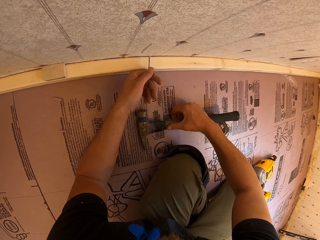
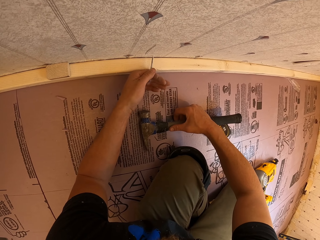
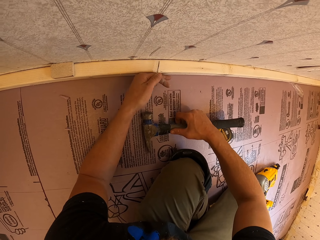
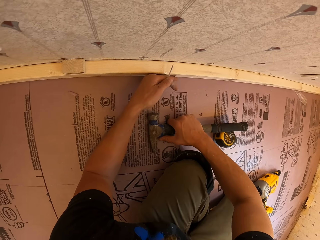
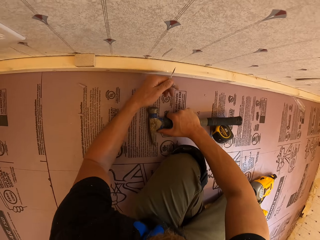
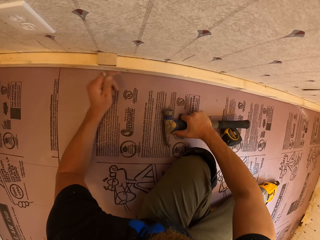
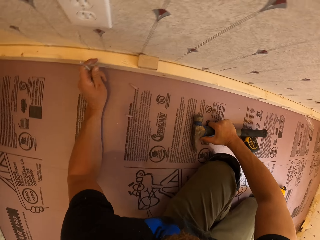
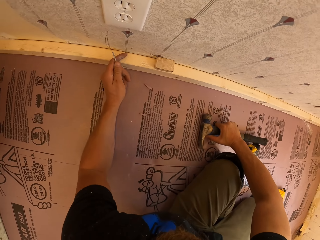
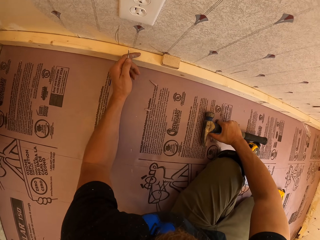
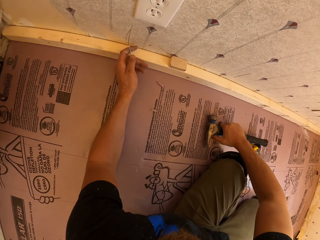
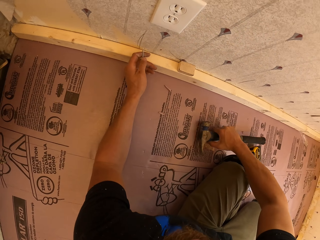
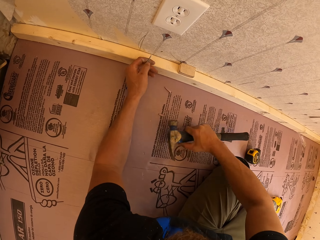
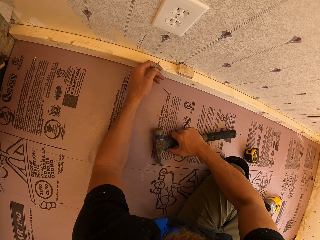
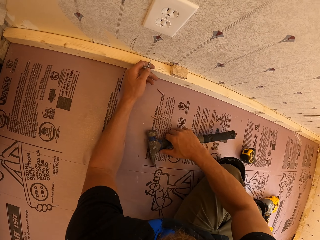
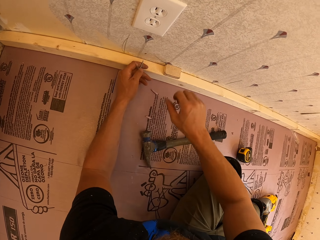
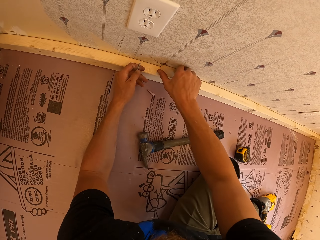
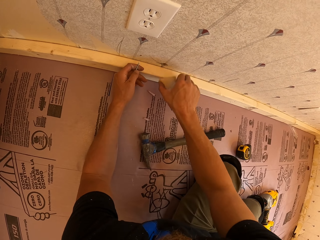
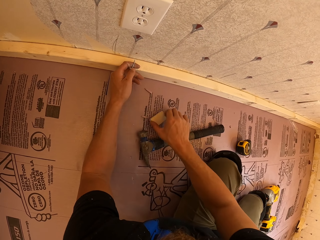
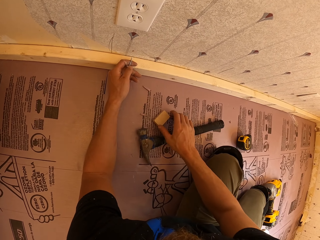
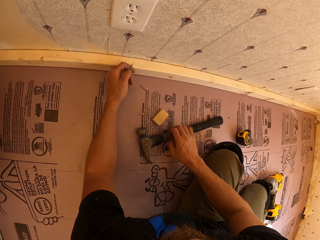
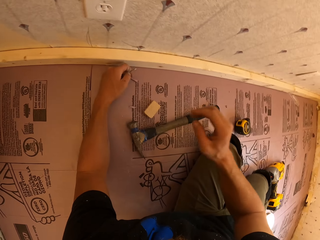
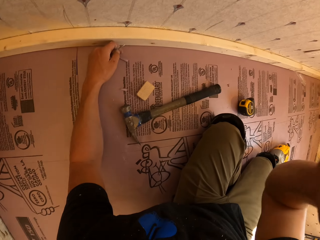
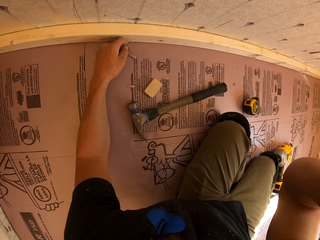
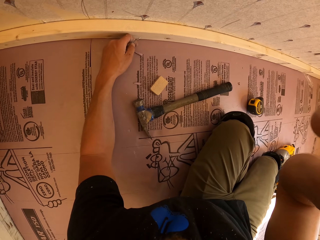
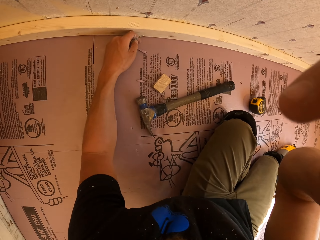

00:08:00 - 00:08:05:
The camera wearer moves. They pick up a hammer from the floor. They put the hammer on the floor. They remove the piece of wood from the timber. They put the piece of wood on the floor. They raise the right hand up. They adjust something.
